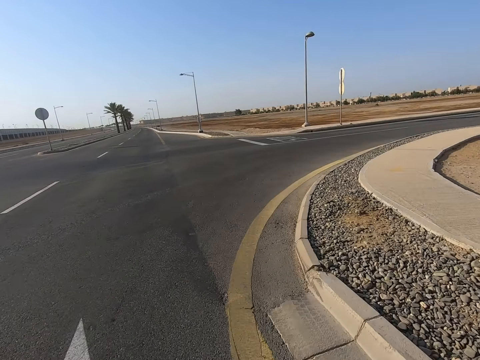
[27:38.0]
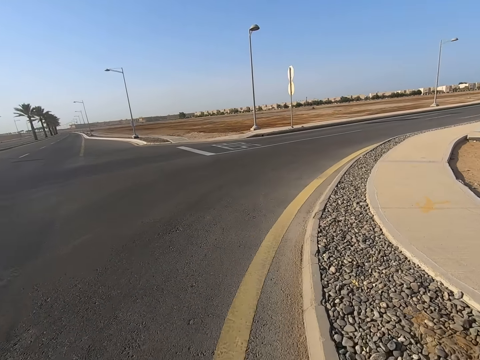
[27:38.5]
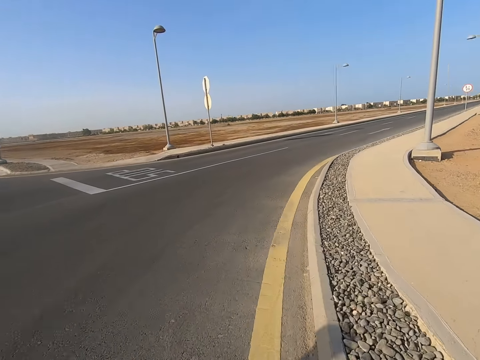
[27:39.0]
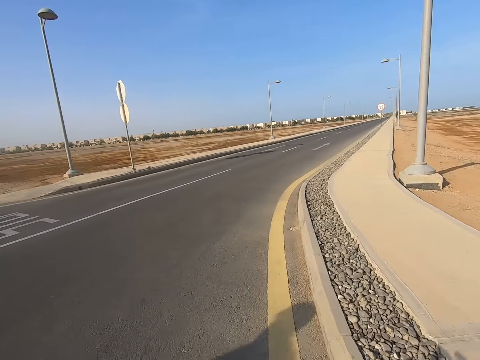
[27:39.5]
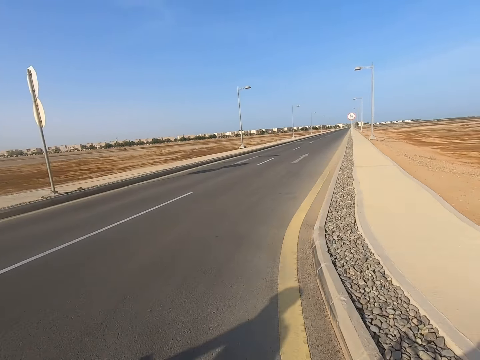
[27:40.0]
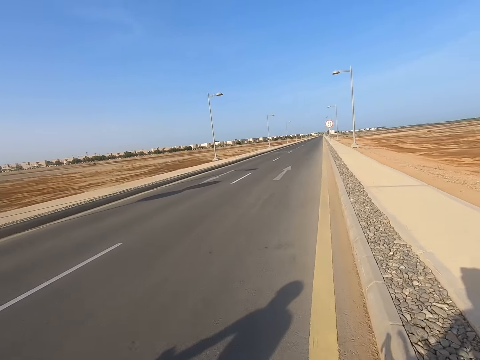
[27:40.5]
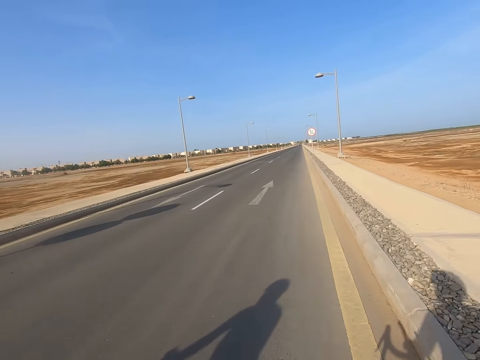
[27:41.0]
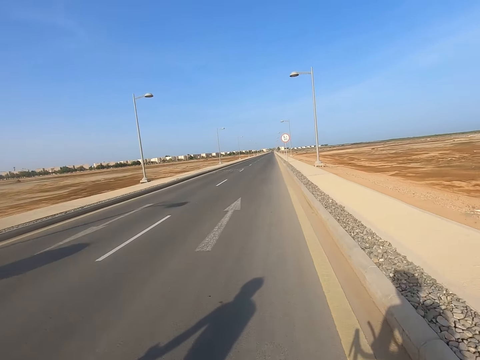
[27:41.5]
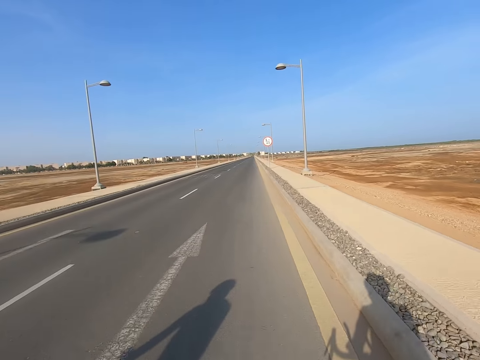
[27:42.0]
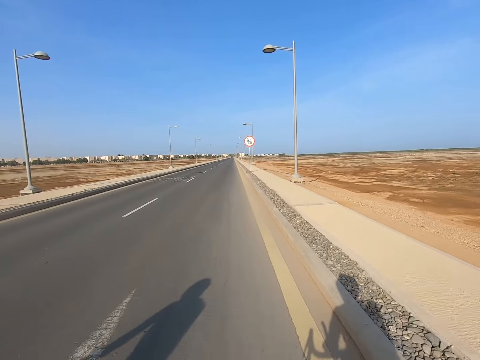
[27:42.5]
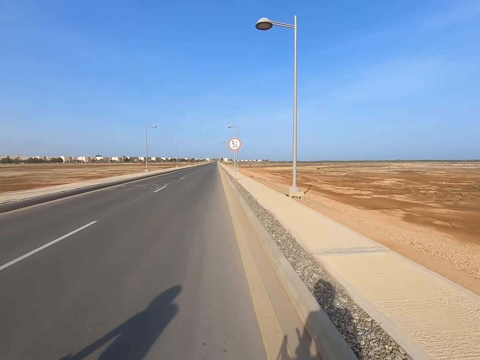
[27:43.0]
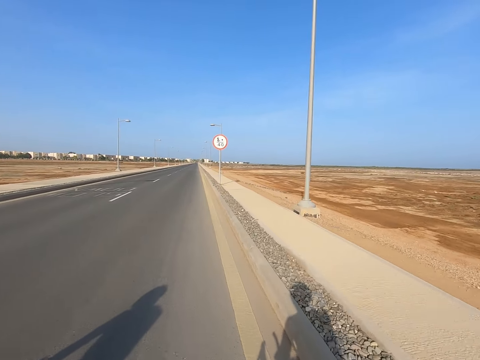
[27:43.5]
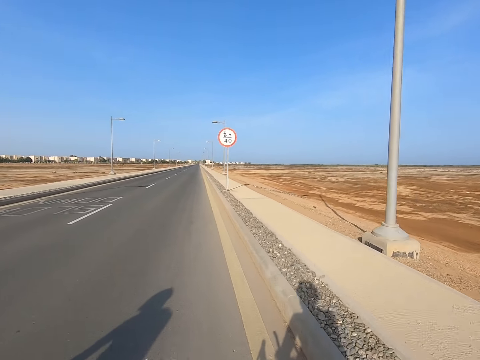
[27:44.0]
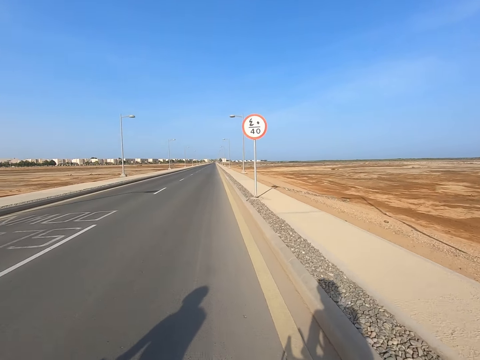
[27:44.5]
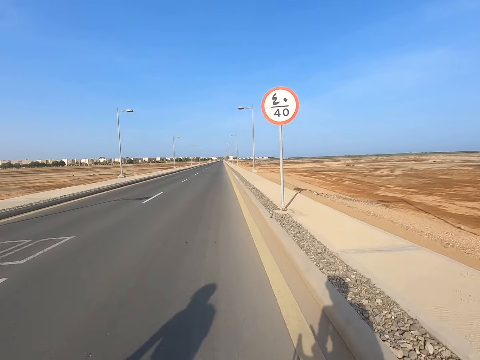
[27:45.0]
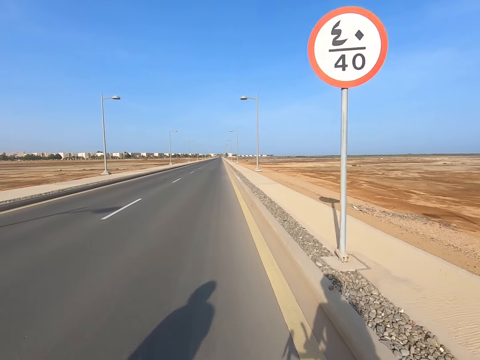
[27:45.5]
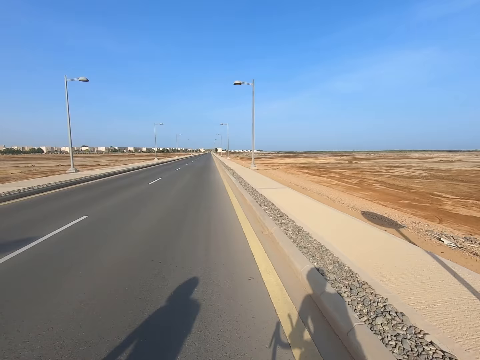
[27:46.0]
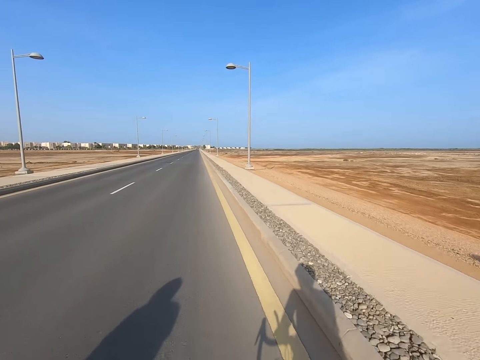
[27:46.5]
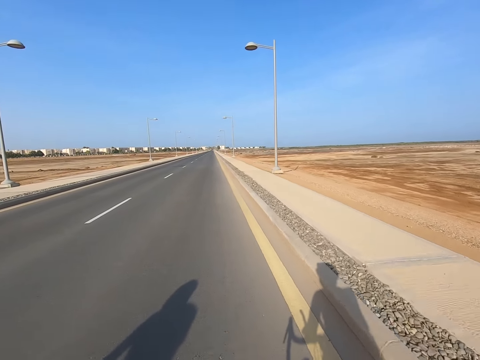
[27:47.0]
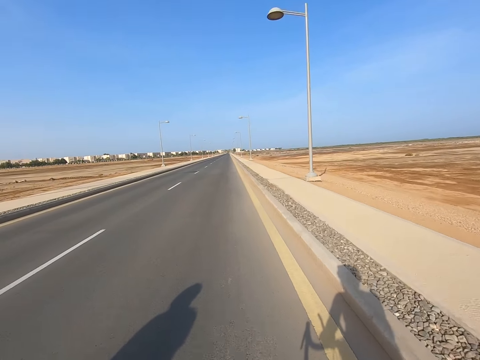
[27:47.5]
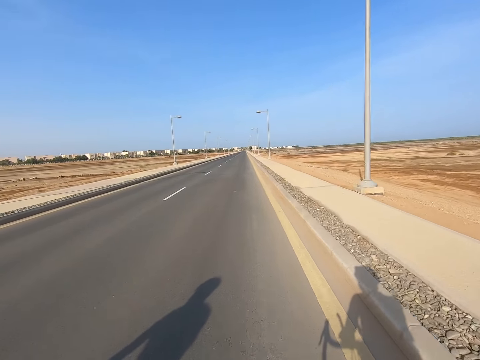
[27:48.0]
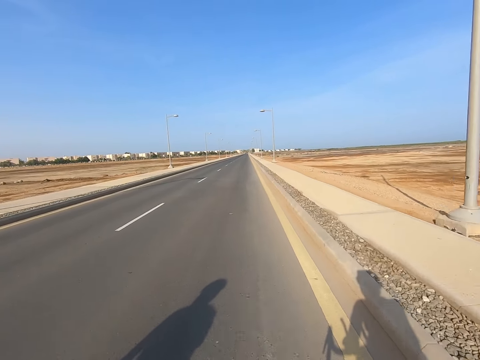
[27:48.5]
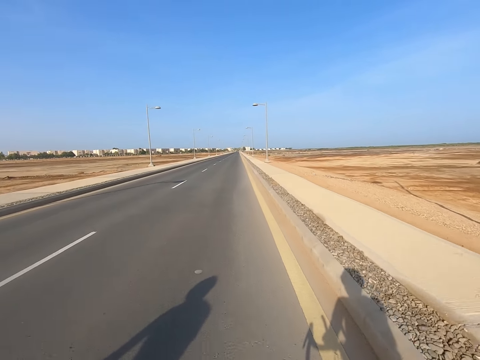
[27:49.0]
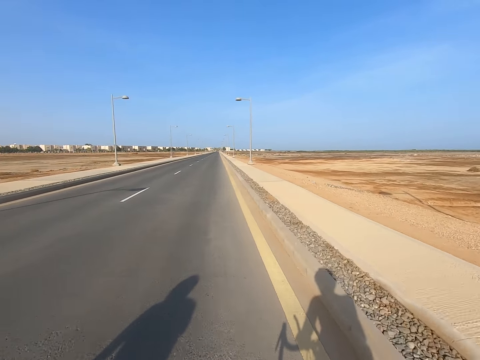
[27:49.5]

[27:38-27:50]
Someone rides a bicycle beside the camera wearer.

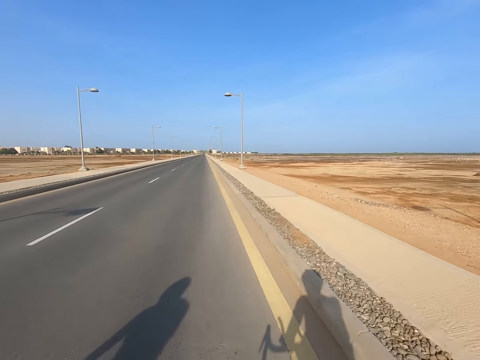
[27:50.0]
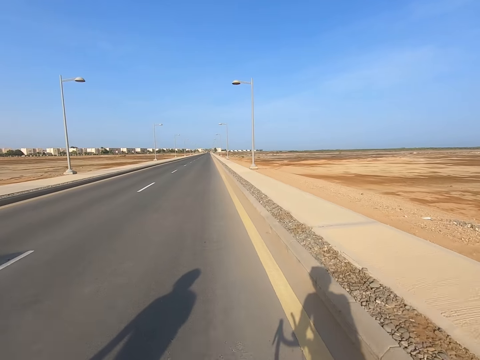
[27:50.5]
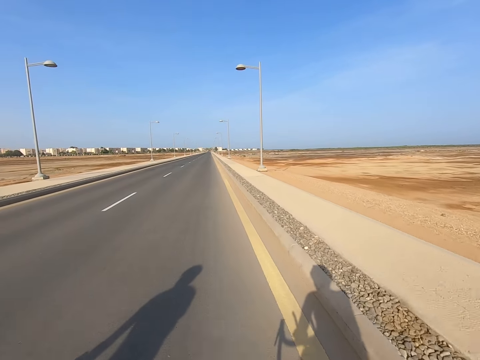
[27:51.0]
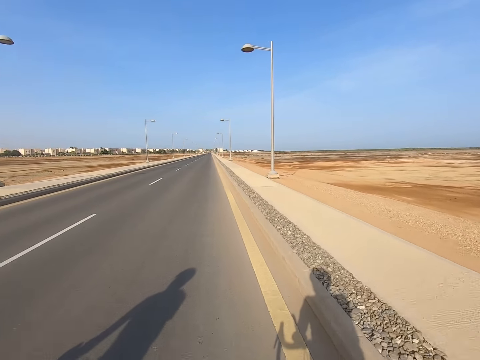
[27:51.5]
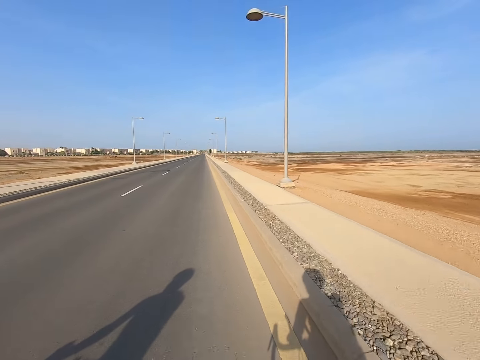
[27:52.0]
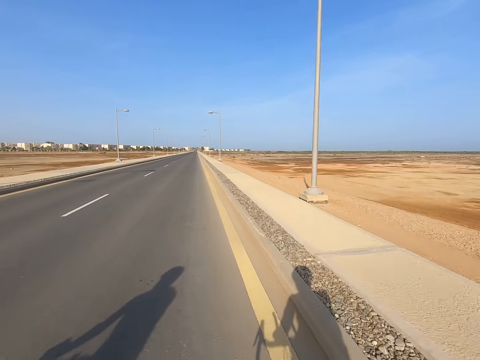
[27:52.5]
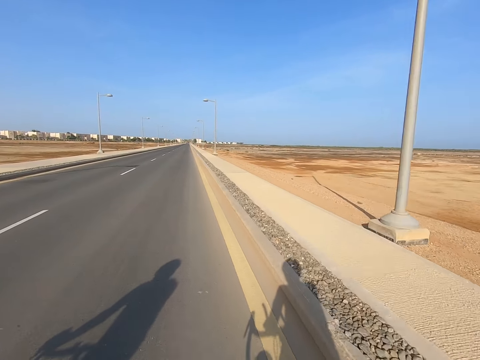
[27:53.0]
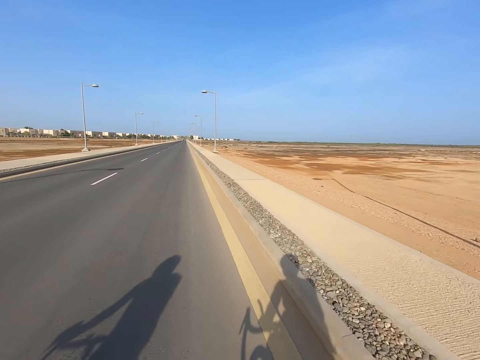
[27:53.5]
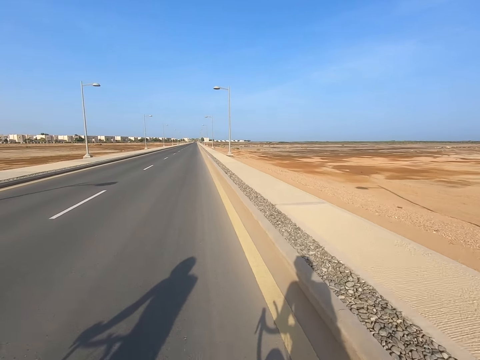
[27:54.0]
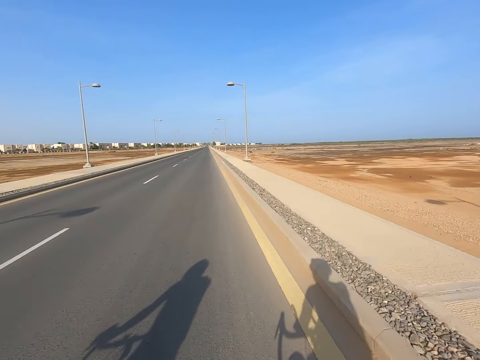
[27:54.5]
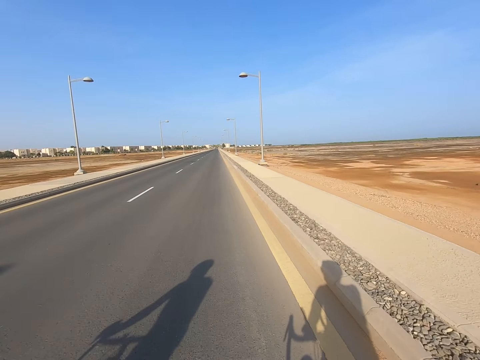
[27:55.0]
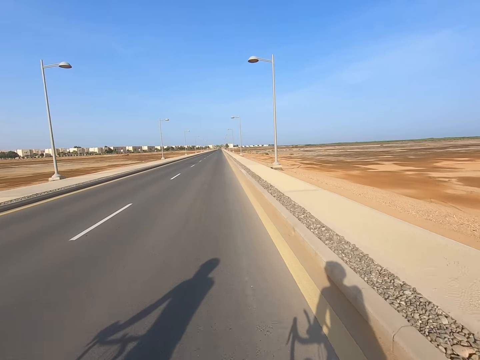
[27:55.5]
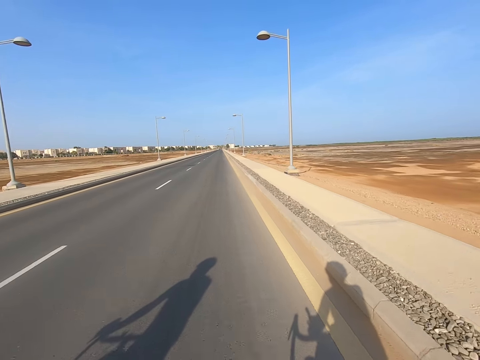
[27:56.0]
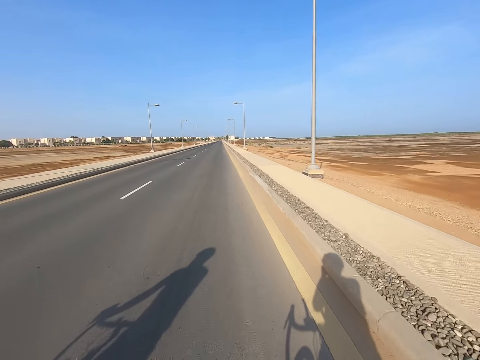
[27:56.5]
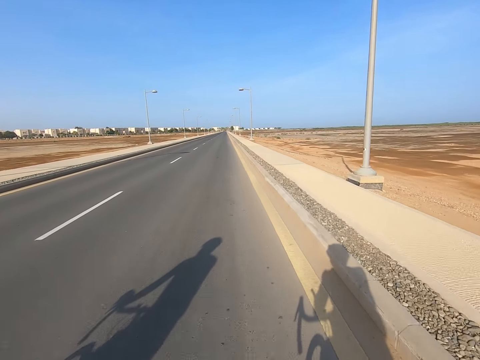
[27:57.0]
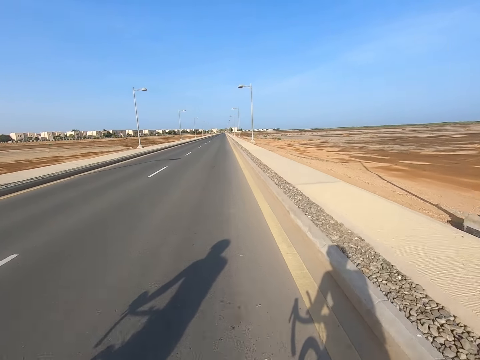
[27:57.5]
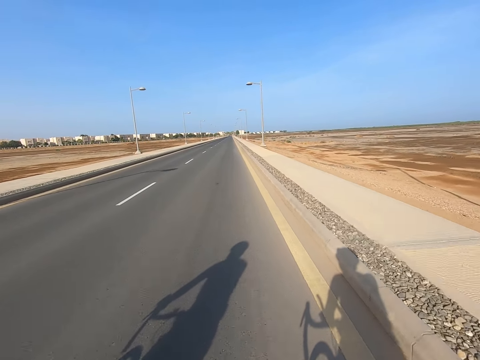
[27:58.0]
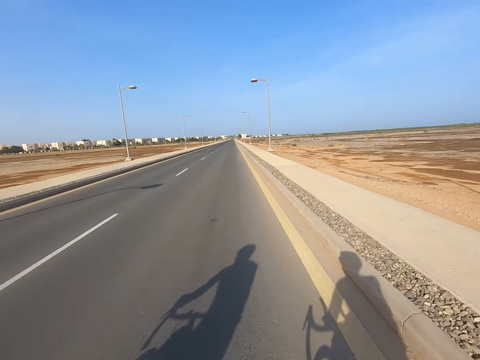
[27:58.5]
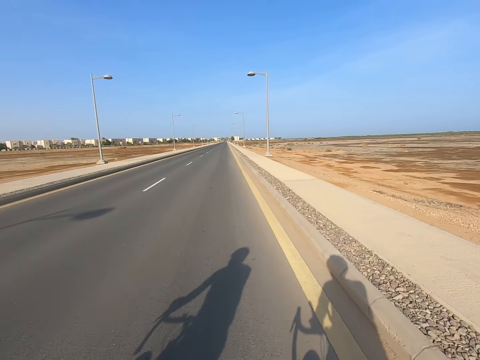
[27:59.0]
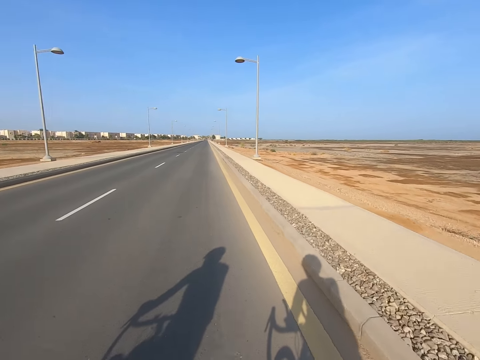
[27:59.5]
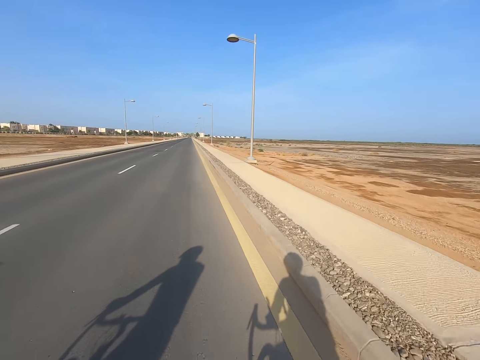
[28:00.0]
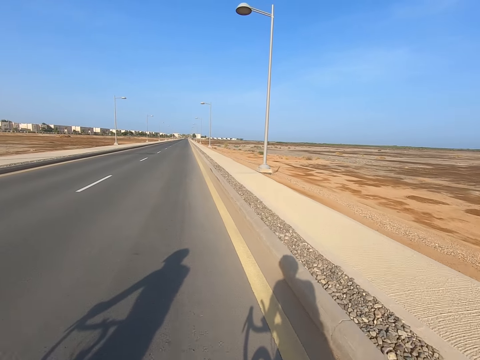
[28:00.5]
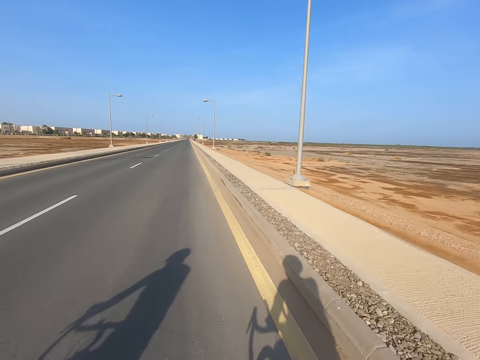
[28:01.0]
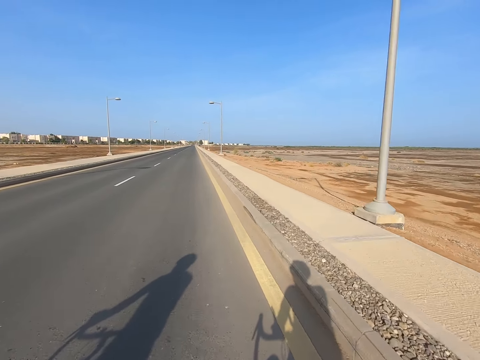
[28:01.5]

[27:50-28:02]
The camera wearer wipes his face with the left hand.
